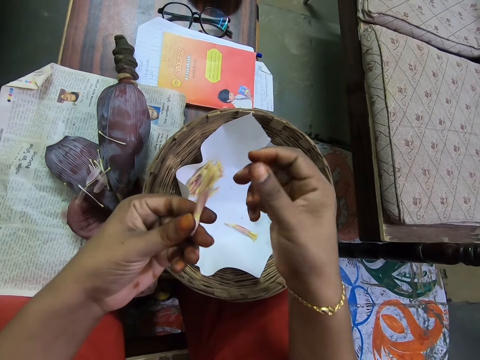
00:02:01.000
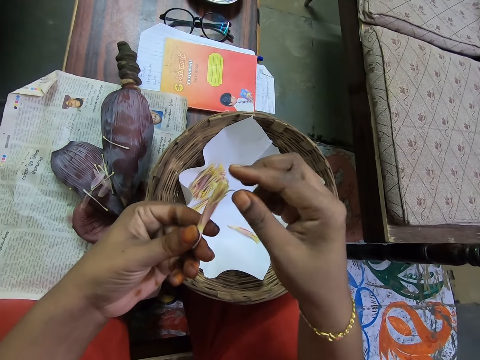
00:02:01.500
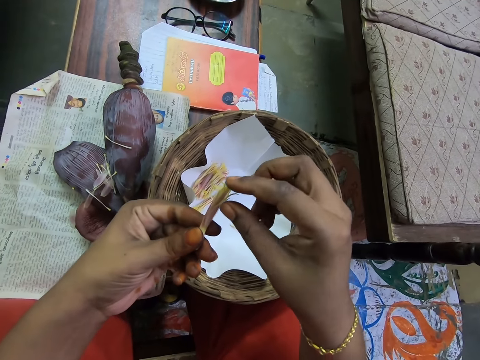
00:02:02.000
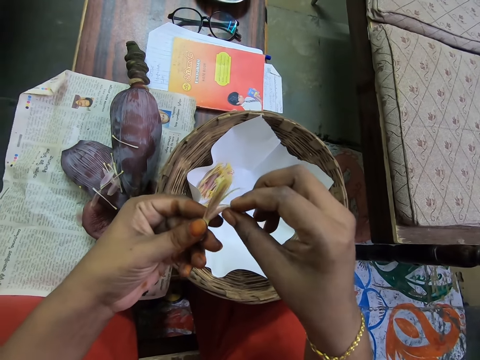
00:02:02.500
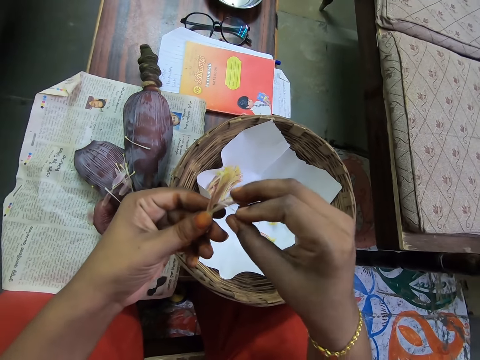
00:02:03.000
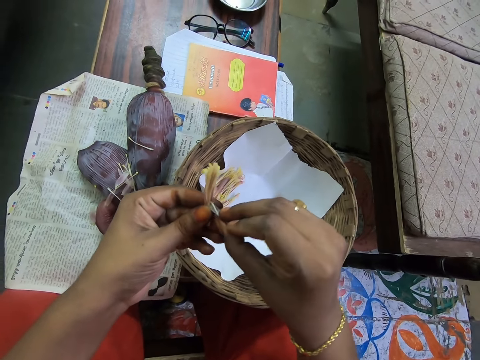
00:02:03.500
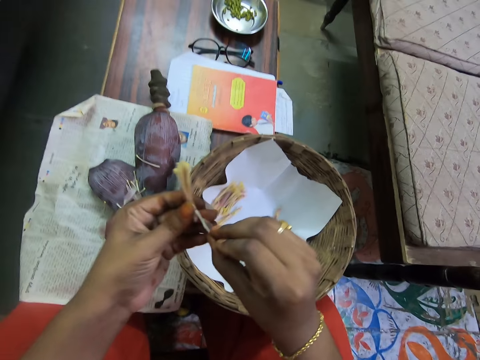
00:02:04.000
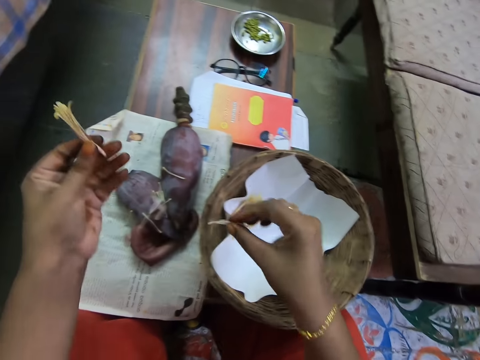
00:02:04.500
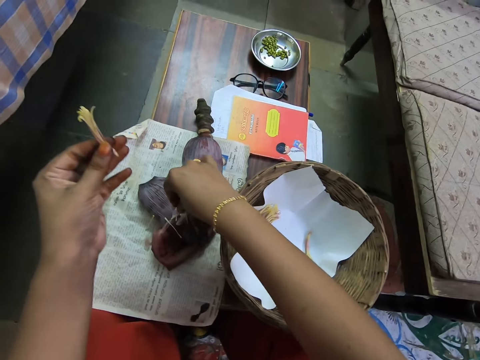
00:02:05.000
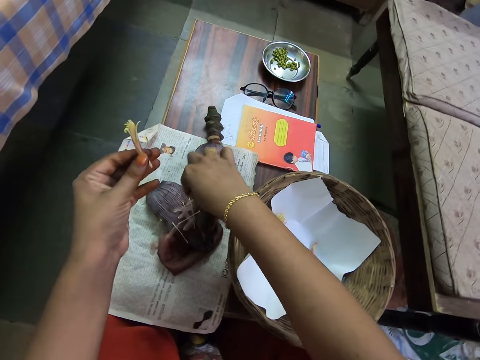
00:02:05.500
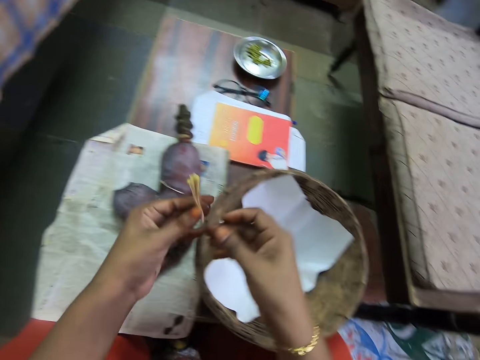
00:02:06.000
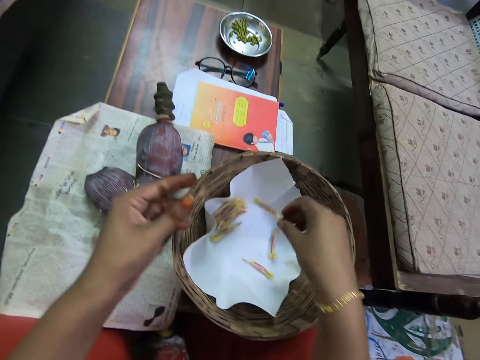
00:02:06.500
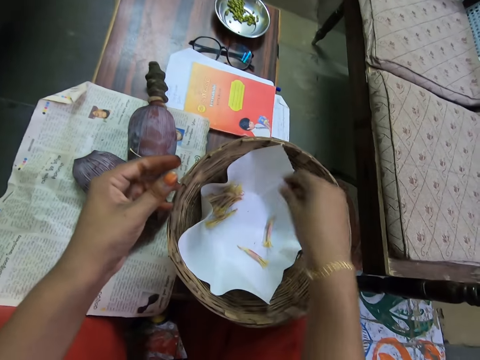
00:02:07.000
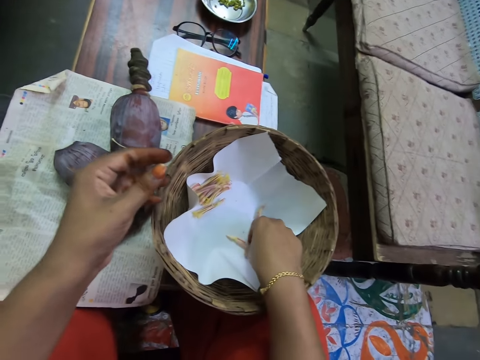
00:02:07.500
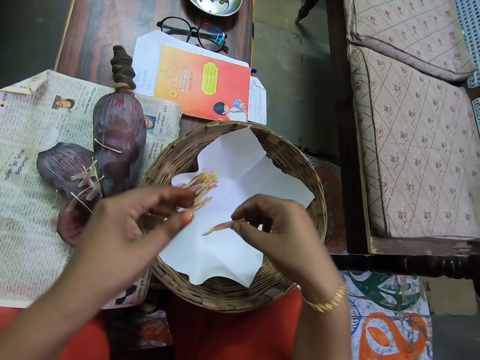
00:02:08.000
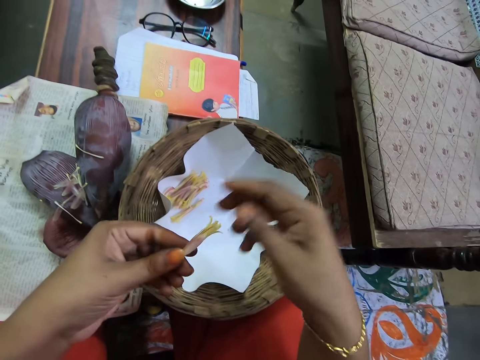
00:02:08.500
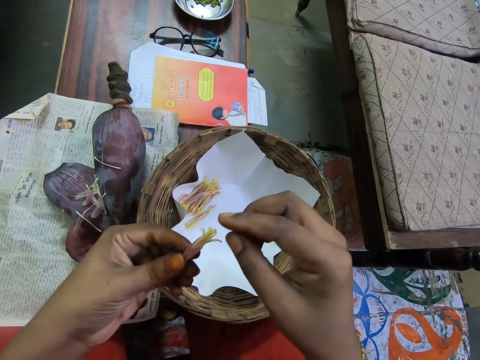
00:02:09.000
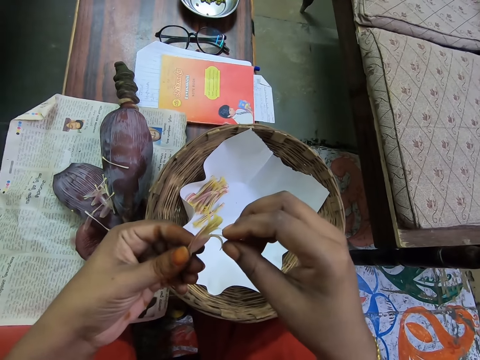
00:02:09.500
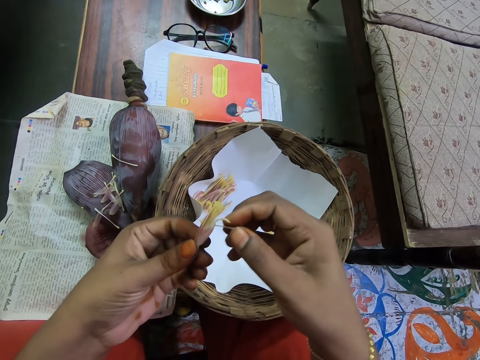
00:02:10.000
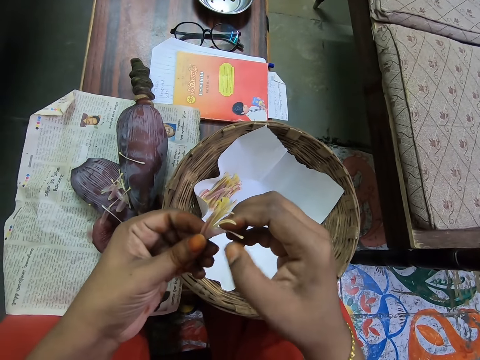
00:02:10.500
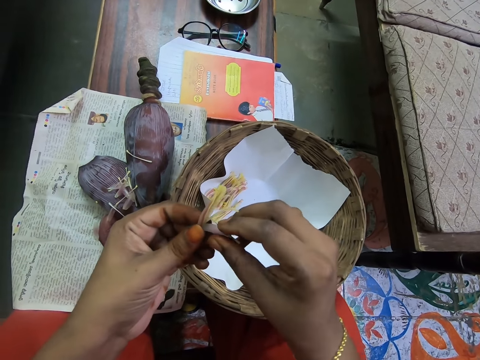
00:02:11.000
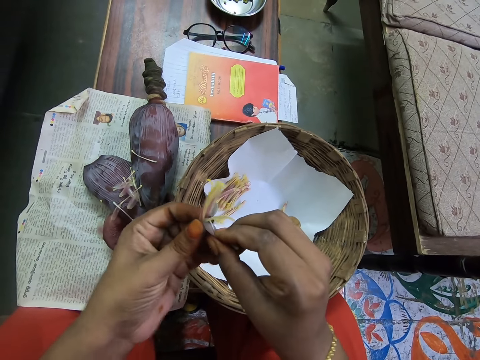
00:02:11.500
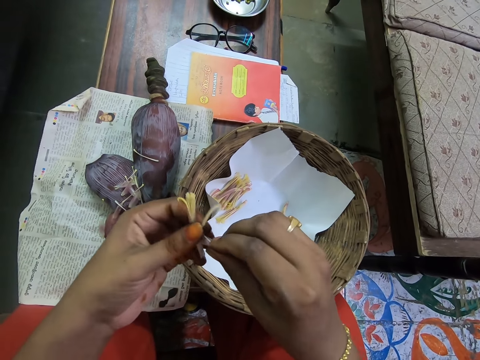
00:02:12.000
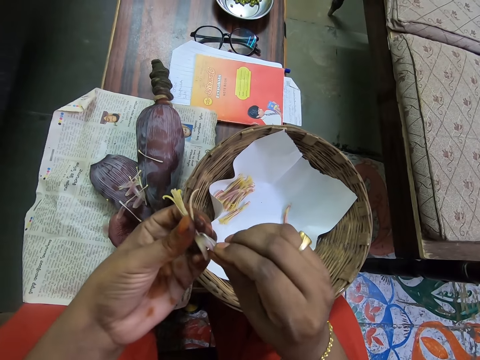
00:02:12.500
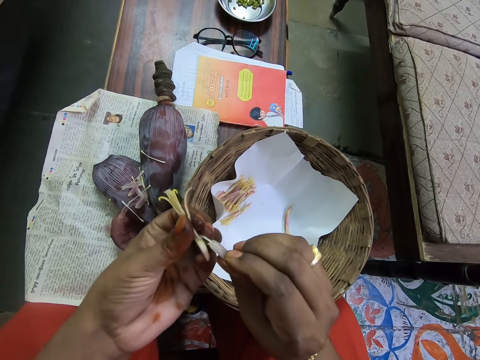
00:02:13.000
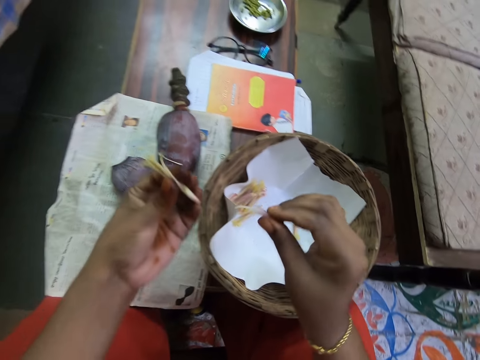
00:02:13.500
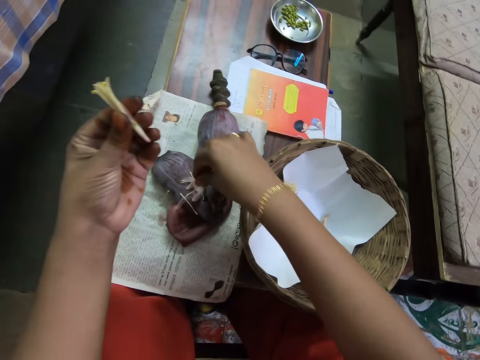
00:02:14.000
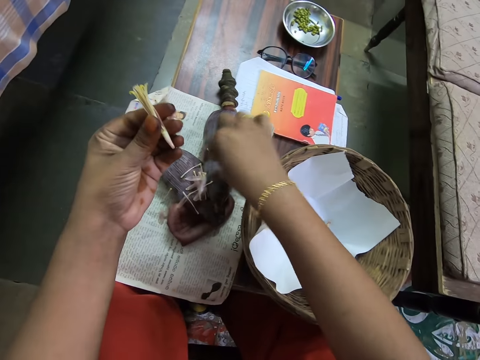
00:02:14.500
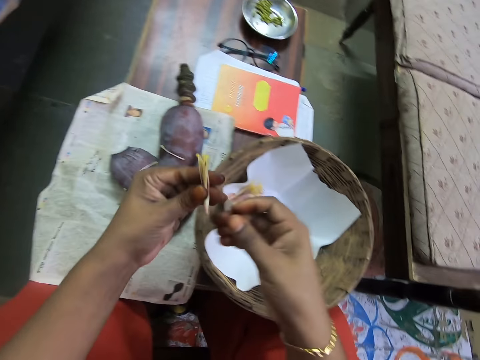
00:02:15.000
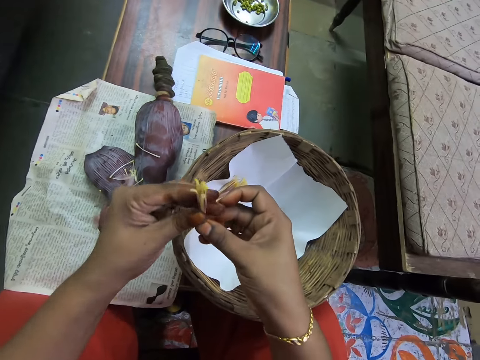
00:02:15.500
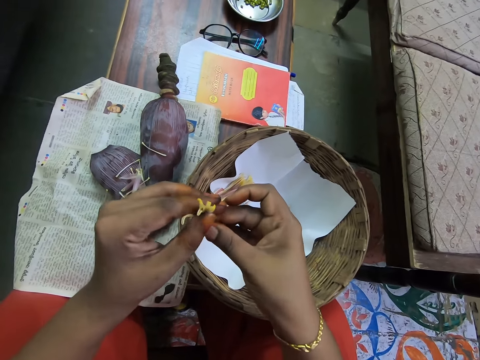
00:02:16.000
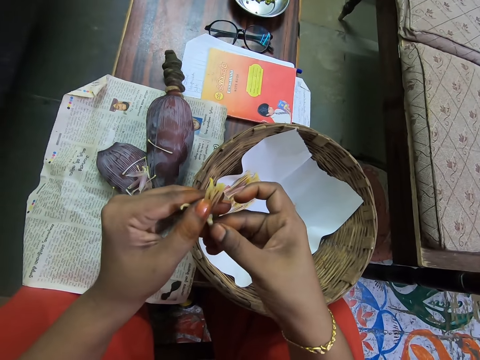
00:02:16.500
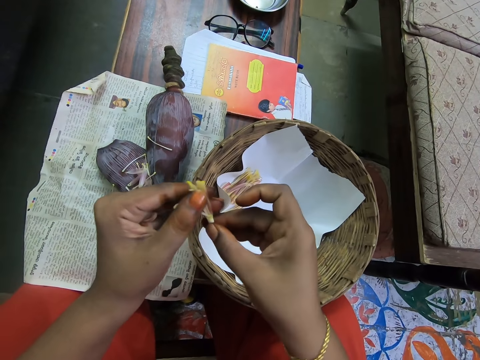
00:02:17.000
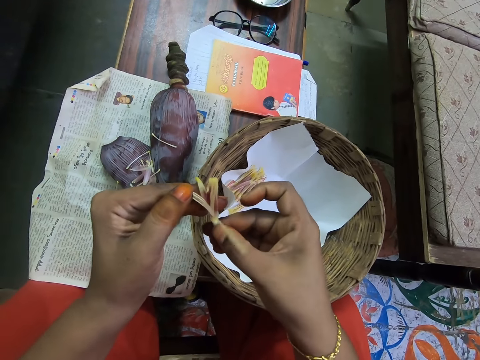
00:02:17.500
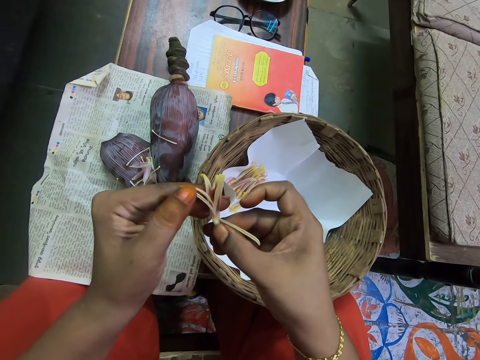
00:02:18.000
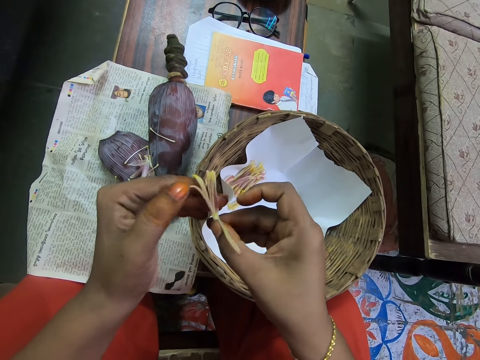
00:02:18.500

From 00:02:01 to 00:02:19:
The camera wearer touches the banana flower. She pulls a petal on the flower in her left hand with her right hand. She converses with a woman. She drops the petal in her right hand on the bud on the newspaper on the table. She passes the flower in her left hand to her right hand. She drops the flower in her right hand in the woven basket on the table. She picks a flower from the basket on the table with her right hand. She passes the flower in her right hand to her left hand. She pulls a petal on the flower in her left hand with her right hand. She touches the banana flower. She drops the petal in her right hand on the bud on the newspaper on the table. She passes the flower in her left hand to her right hand. She spreads the petals on the flower in her right hand with her left hand. She touches the banana flower.

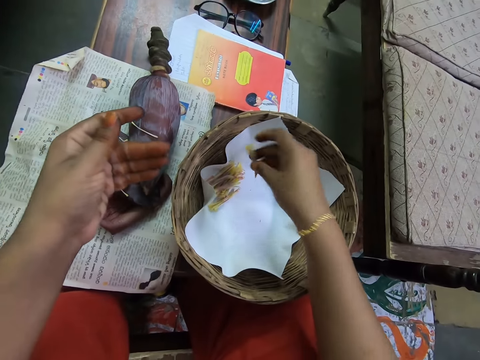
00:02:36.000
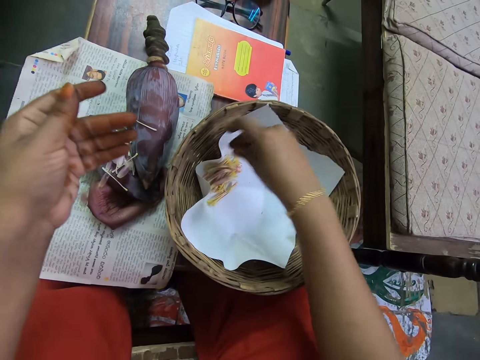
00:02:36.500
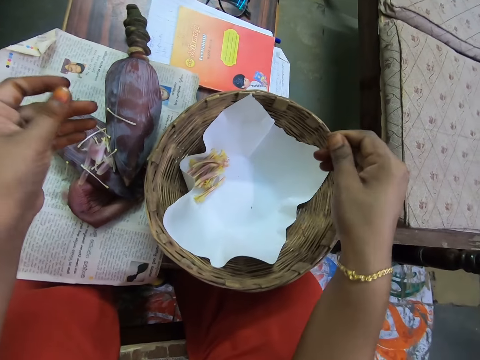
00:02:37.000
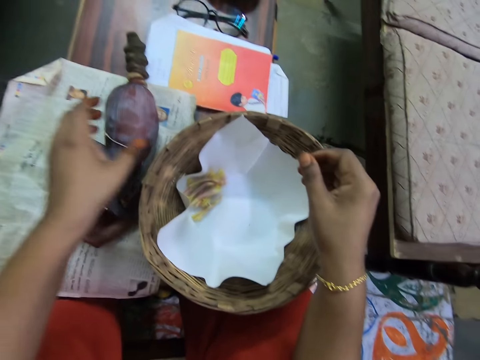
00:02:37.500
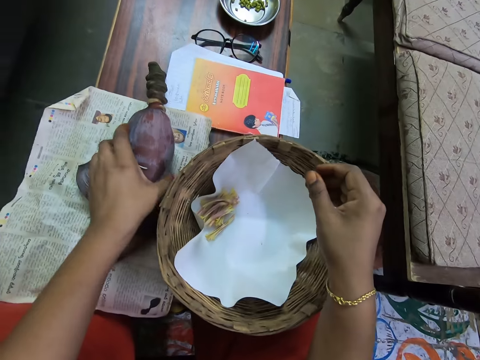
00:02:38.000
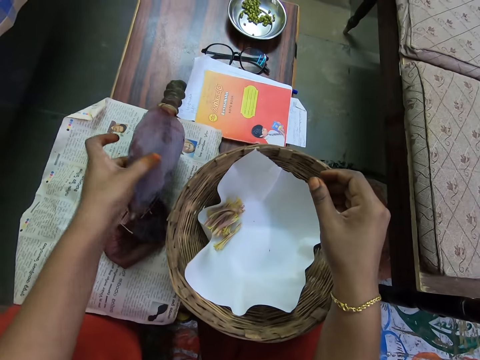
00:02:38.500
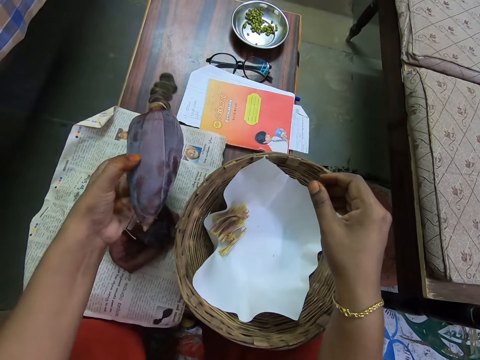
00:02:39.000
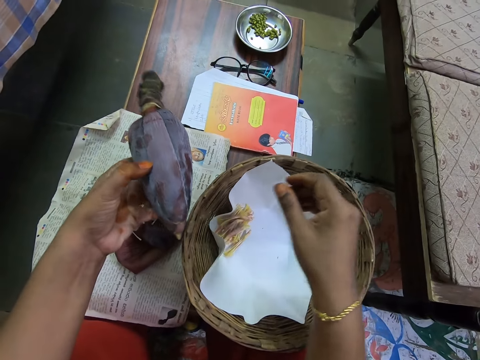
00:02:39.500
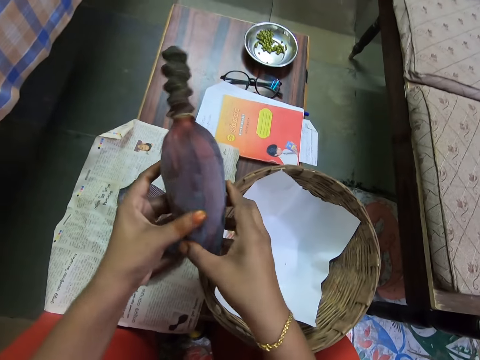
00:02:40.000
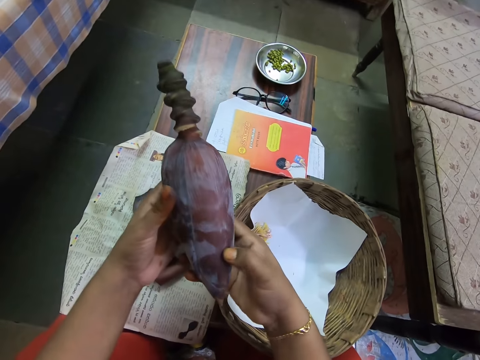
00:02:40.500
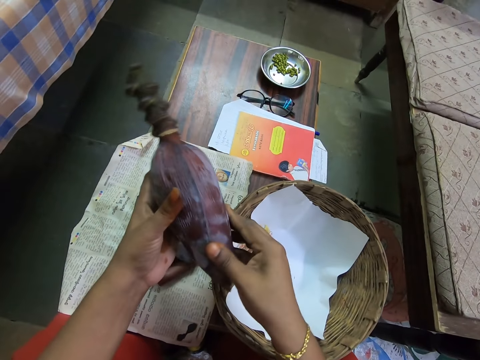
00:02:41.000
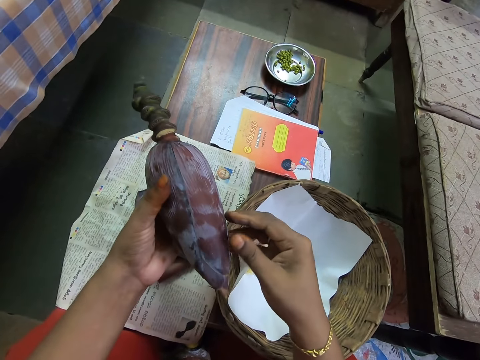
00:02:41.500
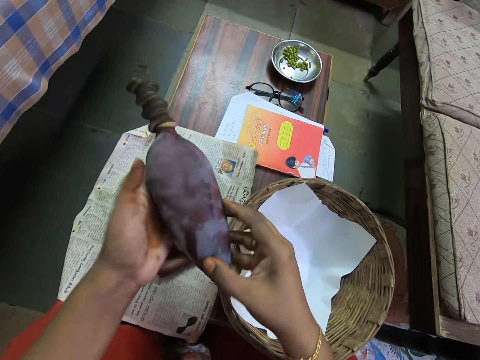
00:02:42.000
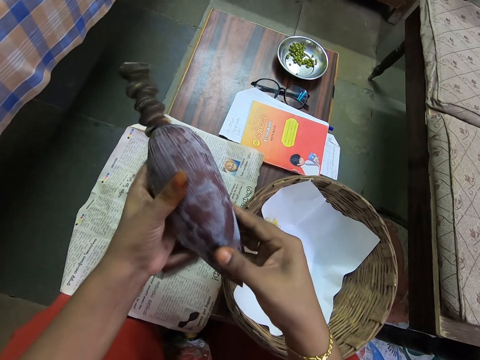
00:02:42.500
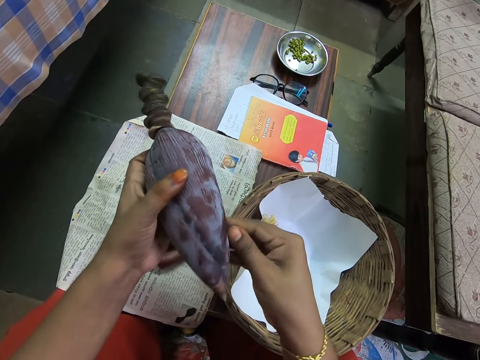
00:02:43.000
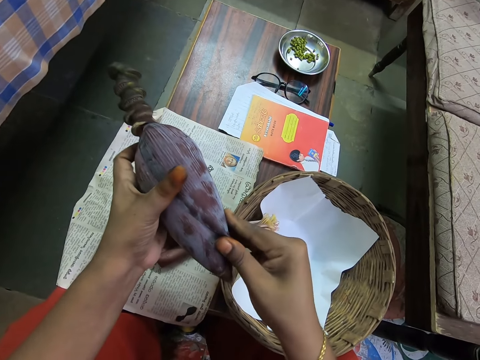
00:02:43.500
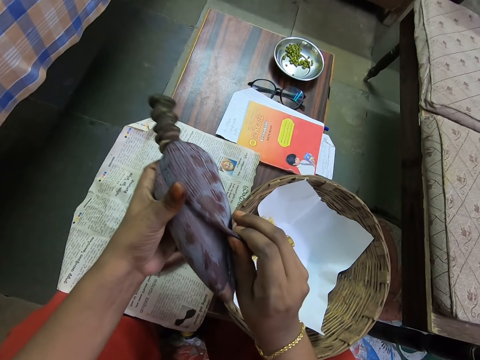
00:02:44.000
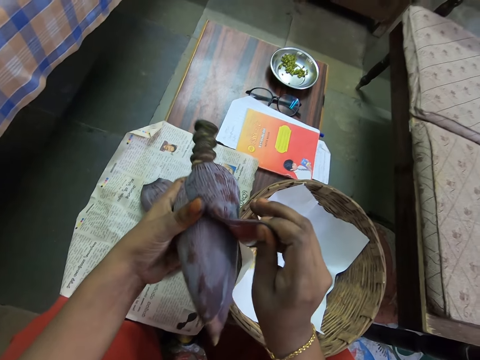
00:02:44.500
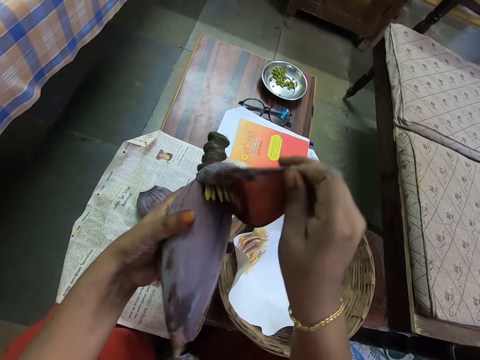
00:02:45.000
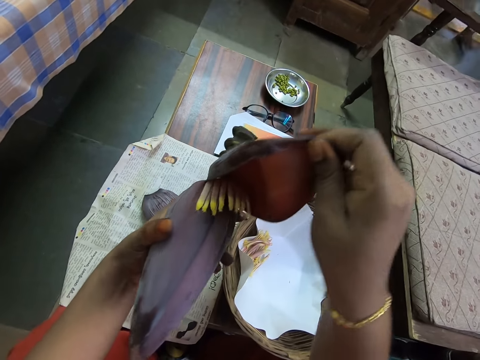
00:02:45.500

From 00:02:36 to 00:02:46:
The camera wearer drops the flower in her right hand in the woven basket on the table. She lifts the bud on the newspaper on the table with her left hand. She holds the bud with her hands. She inspects the bud in her hands. She touches the banana flower. She peels the bud with her right hand.
